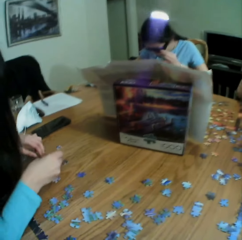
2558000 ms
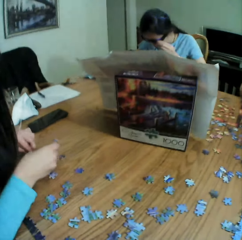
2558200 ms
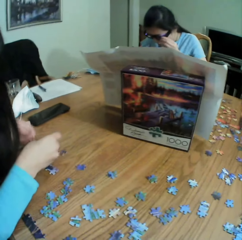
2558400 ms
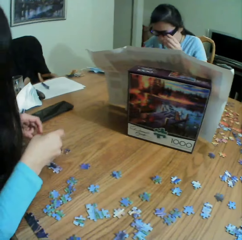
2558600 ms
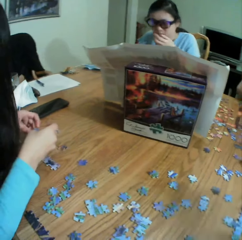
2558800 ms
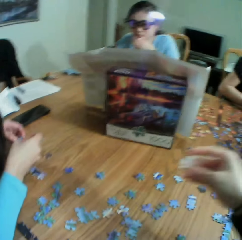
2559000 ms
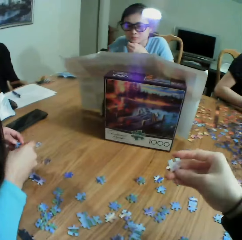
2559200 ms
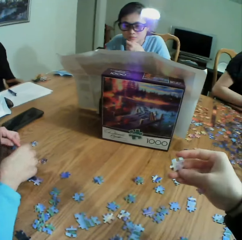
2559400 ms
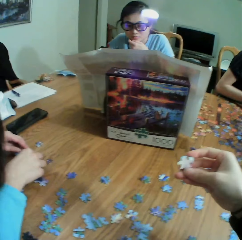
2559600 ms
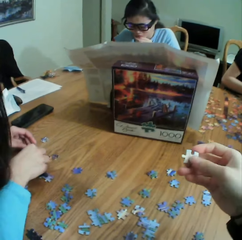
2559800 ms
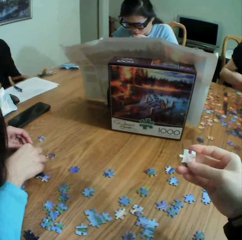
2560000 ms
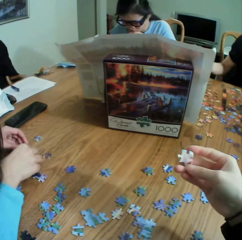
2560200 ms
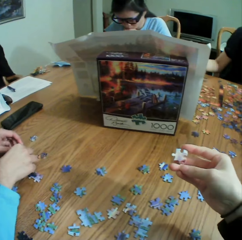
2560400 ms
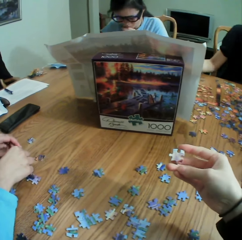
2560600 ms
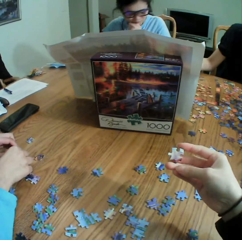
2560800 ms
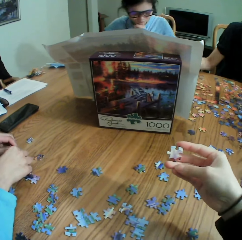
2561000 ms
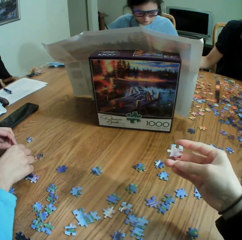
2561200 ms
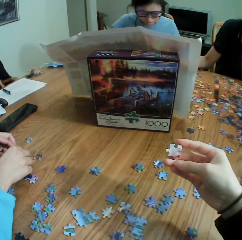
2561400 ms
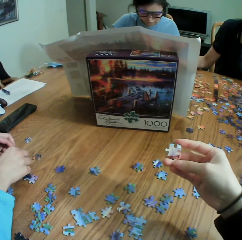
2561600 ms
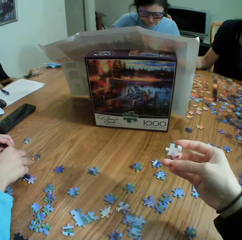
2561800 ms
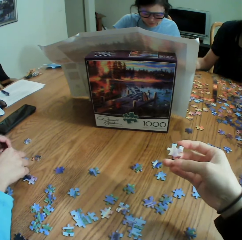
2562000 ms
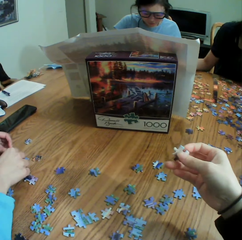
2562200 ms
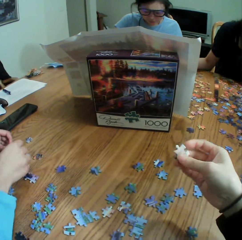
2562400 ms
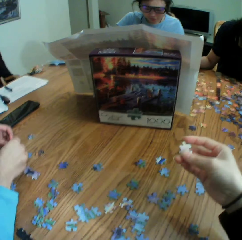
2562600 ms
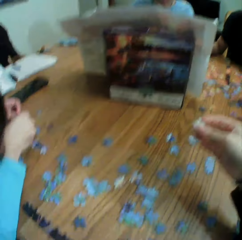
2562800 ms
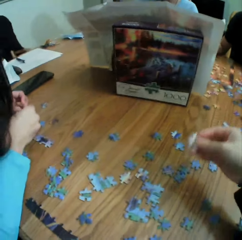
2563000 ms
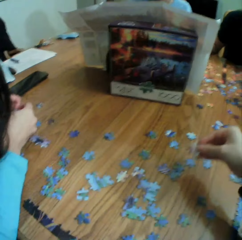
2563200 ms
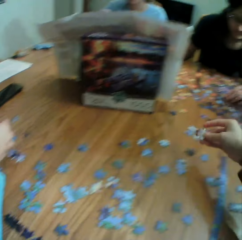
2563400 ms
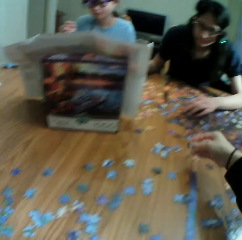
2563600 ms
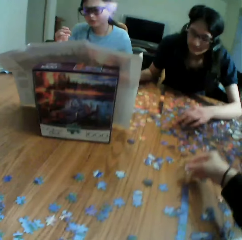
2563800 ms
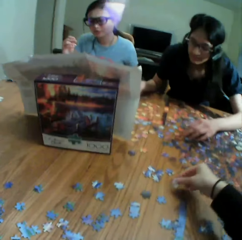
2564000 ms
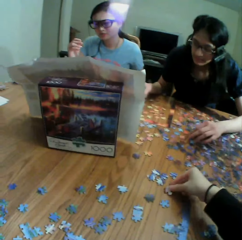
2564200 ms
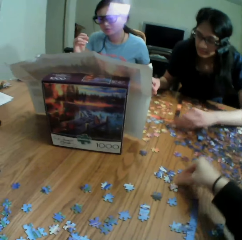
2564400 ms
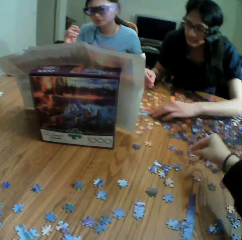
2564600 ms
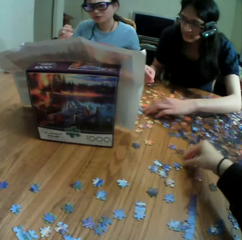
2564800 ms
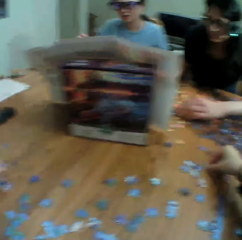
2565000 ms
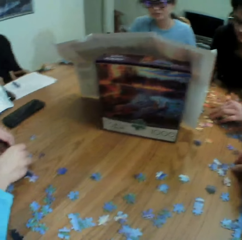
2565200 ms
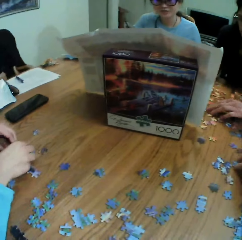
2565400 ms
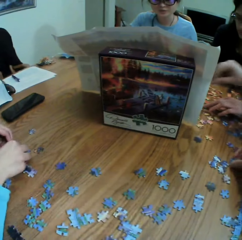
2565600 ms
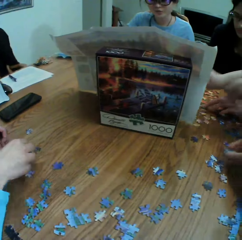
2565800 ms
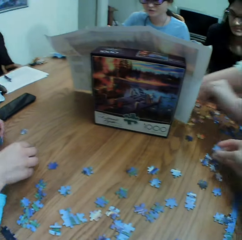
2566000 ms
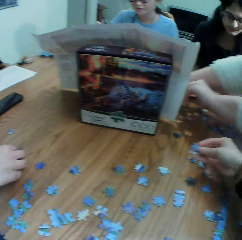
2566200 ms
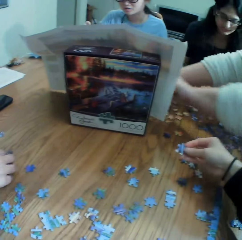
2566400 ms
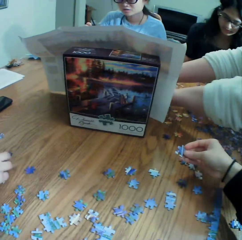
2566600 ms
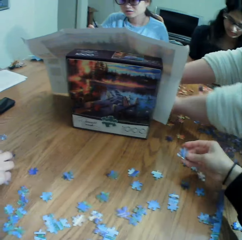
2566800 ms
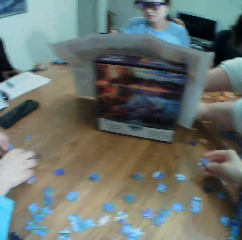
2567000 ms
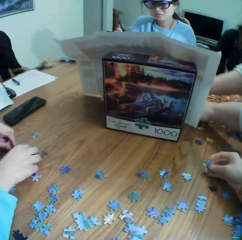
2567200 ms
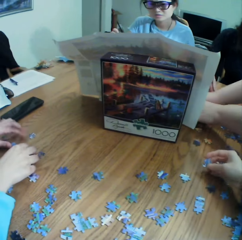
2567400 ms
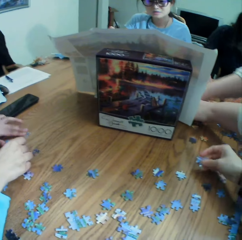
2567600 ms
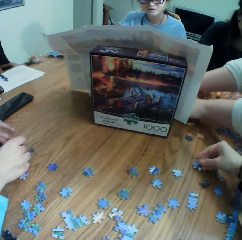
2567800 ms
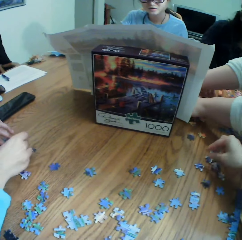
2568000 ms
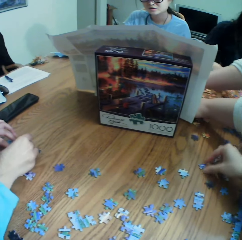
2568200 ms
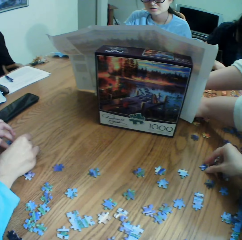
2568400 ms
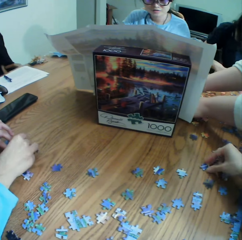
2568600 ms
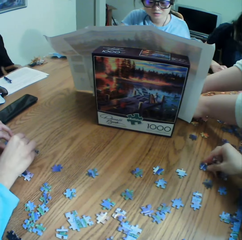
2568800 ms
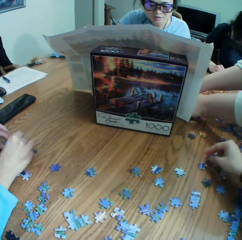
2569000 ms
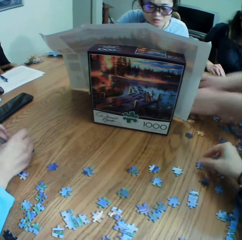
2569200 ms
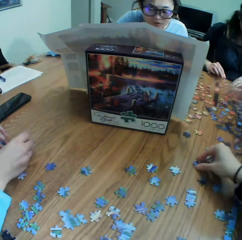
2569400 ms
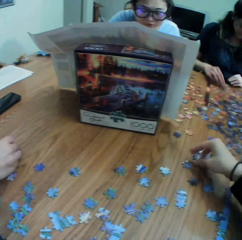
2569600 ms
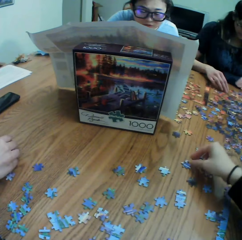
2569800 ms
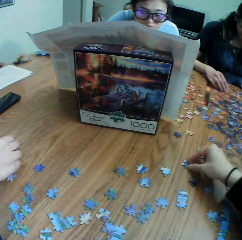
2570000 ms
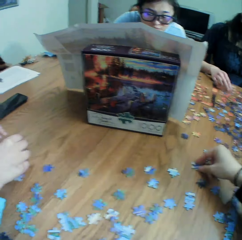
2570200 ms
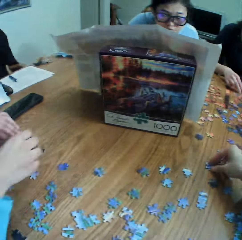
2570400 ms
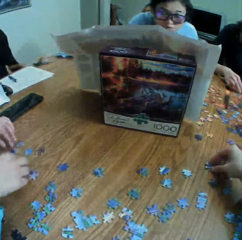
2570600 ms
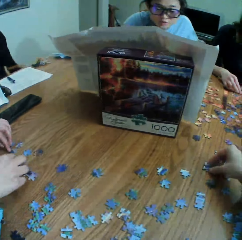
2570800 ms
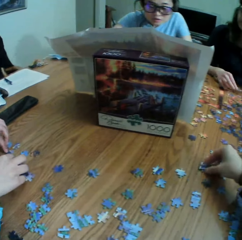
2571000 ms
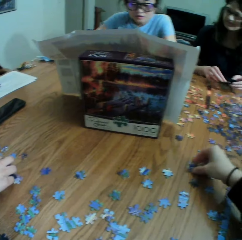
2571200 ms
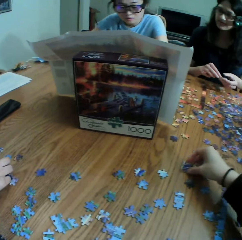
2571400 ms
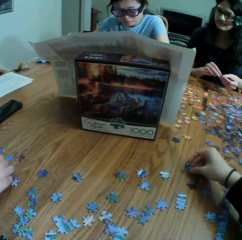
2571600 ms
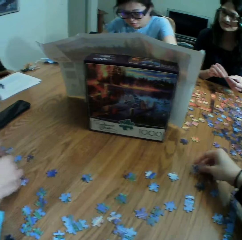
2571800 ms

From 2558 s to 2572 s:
The camera wearer looks at the box. They look at a paper puzzle on the hand. They put the paper puzzle on the table and converse with a woman. They pick up a paper puzzle. They look at the paper puzzle on the hand. The woman converses with the camera wearer. The camera wearer turns the puzzle on the table.

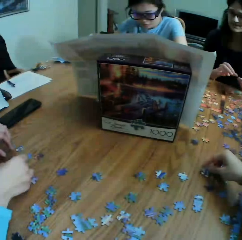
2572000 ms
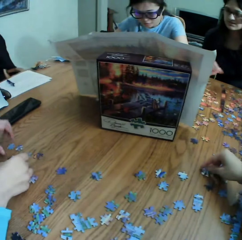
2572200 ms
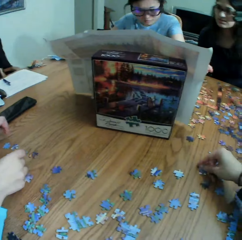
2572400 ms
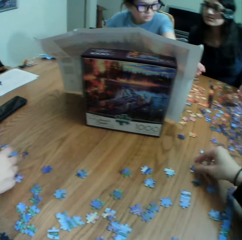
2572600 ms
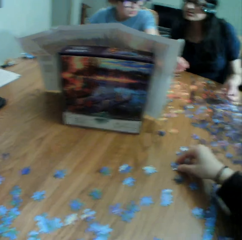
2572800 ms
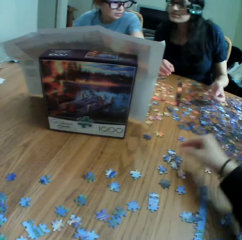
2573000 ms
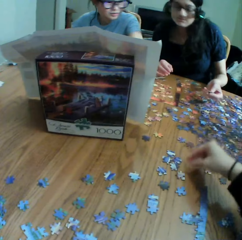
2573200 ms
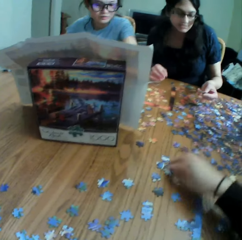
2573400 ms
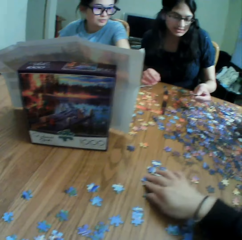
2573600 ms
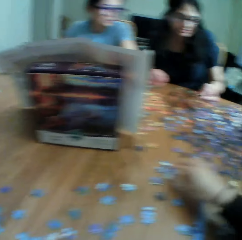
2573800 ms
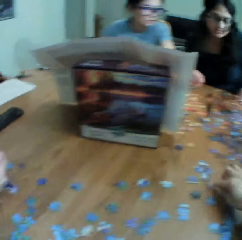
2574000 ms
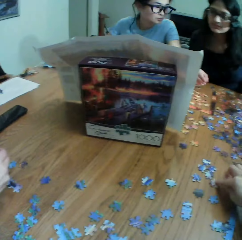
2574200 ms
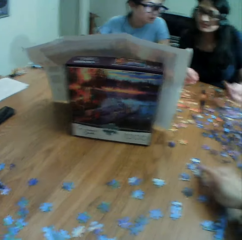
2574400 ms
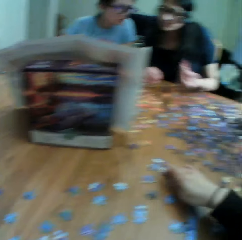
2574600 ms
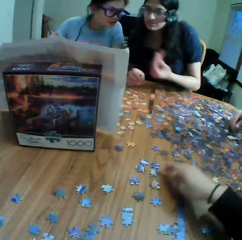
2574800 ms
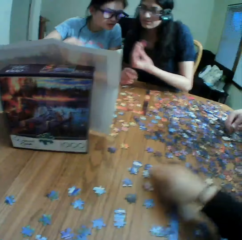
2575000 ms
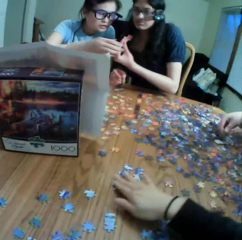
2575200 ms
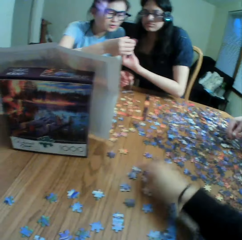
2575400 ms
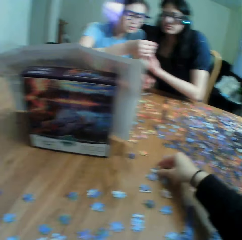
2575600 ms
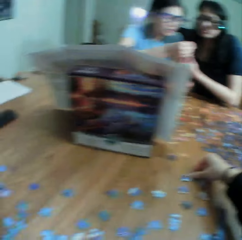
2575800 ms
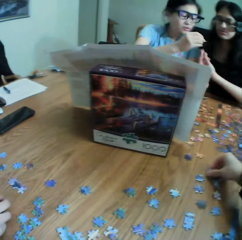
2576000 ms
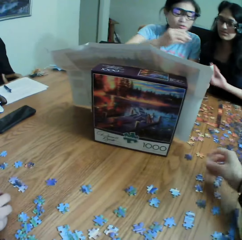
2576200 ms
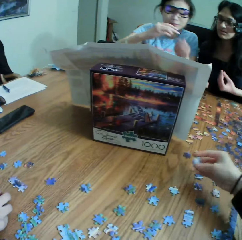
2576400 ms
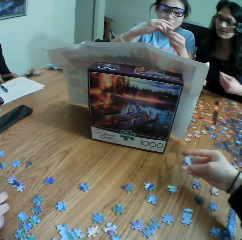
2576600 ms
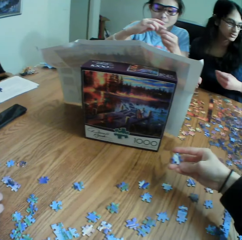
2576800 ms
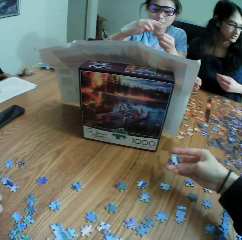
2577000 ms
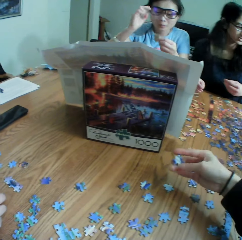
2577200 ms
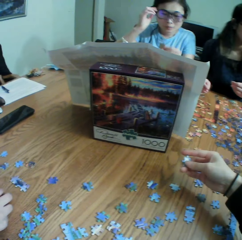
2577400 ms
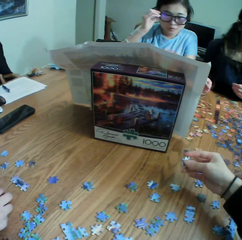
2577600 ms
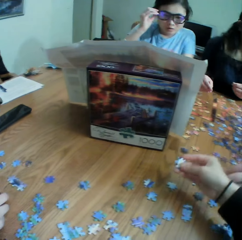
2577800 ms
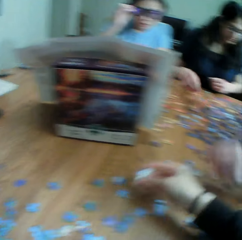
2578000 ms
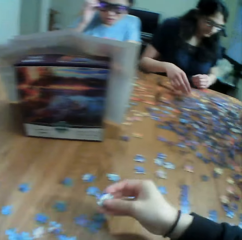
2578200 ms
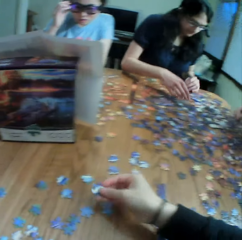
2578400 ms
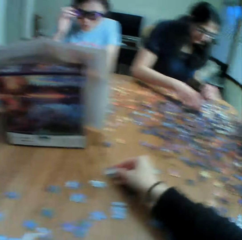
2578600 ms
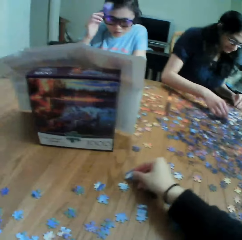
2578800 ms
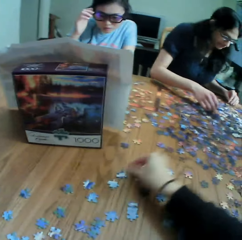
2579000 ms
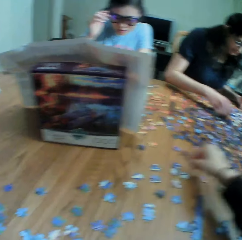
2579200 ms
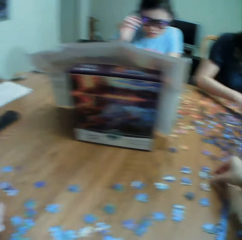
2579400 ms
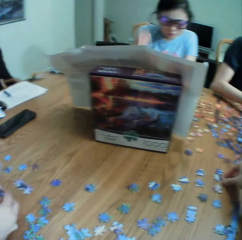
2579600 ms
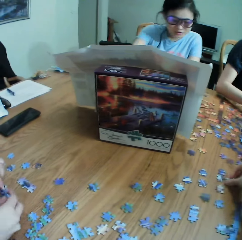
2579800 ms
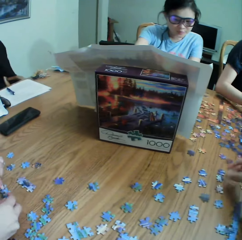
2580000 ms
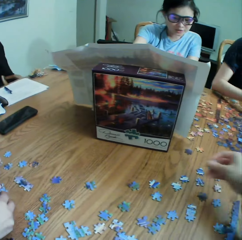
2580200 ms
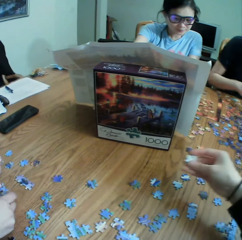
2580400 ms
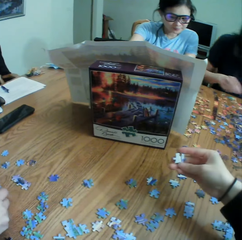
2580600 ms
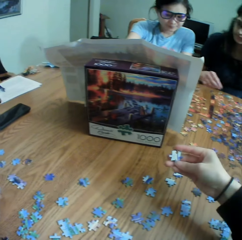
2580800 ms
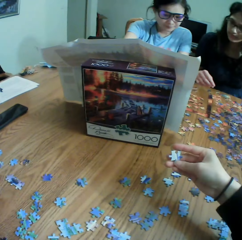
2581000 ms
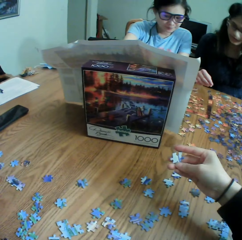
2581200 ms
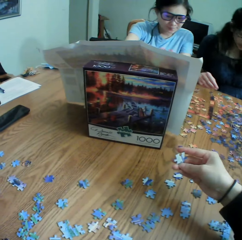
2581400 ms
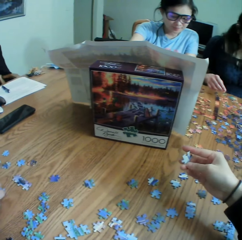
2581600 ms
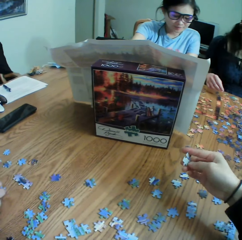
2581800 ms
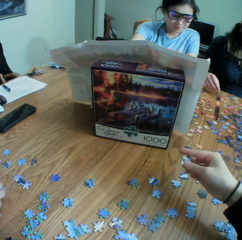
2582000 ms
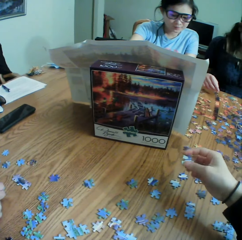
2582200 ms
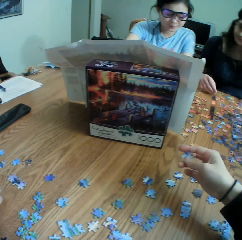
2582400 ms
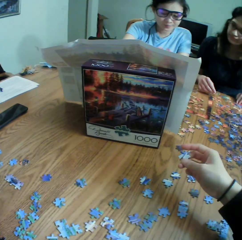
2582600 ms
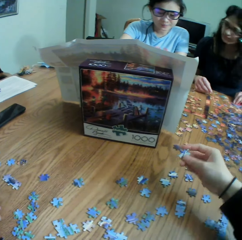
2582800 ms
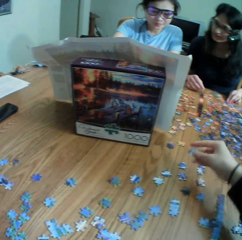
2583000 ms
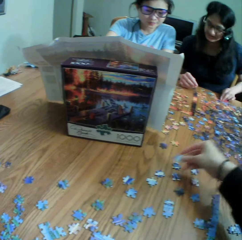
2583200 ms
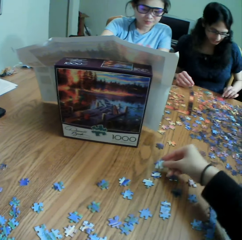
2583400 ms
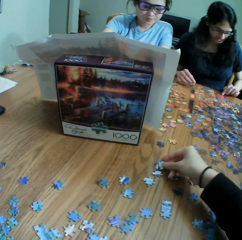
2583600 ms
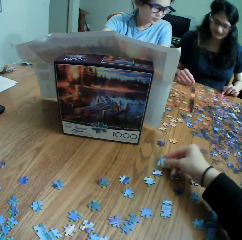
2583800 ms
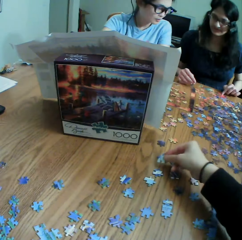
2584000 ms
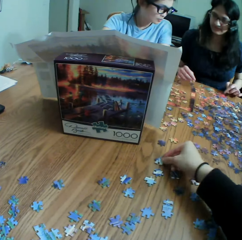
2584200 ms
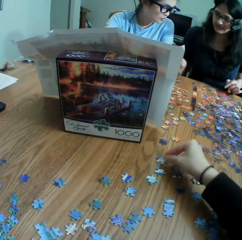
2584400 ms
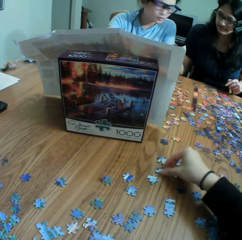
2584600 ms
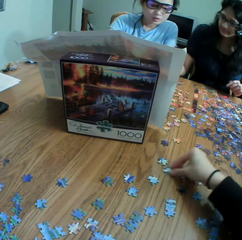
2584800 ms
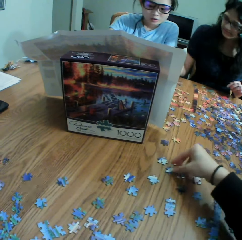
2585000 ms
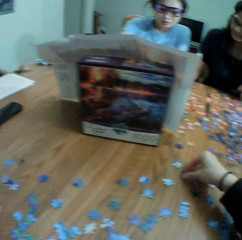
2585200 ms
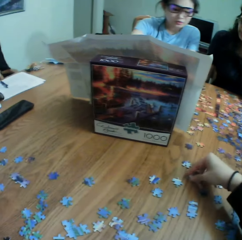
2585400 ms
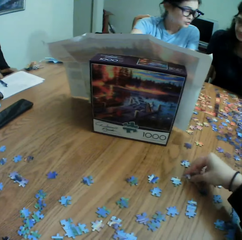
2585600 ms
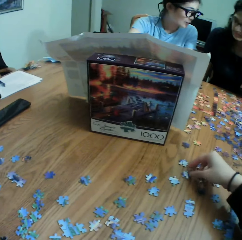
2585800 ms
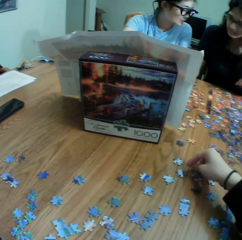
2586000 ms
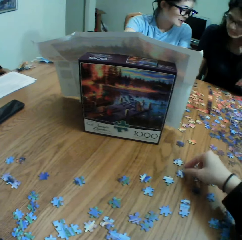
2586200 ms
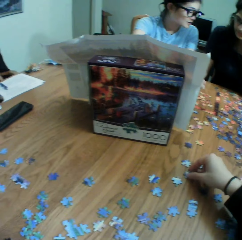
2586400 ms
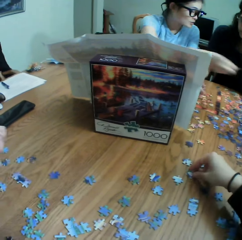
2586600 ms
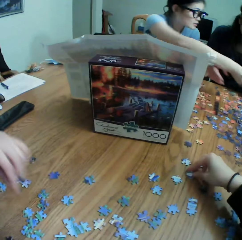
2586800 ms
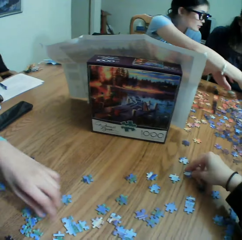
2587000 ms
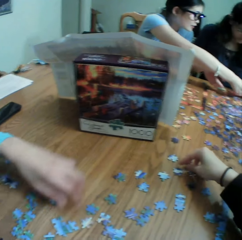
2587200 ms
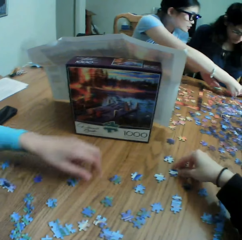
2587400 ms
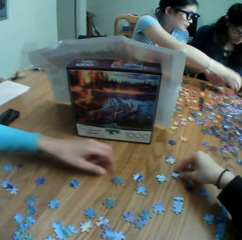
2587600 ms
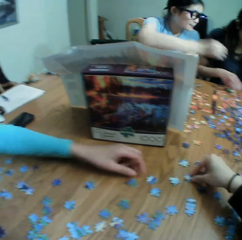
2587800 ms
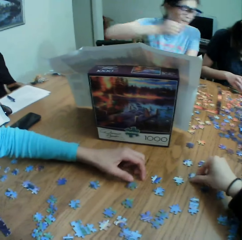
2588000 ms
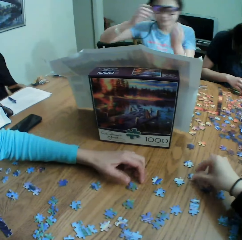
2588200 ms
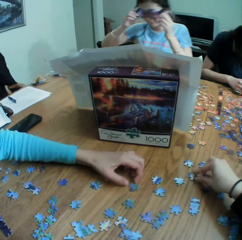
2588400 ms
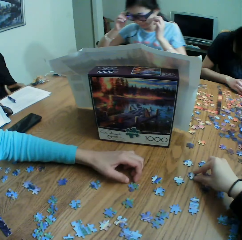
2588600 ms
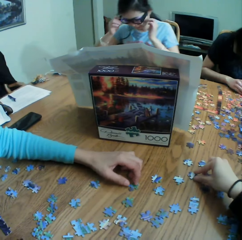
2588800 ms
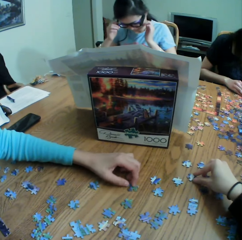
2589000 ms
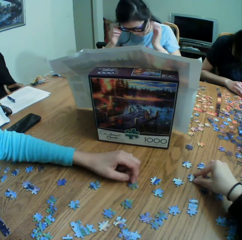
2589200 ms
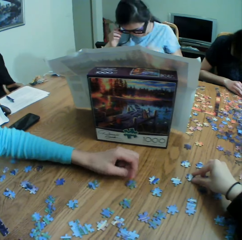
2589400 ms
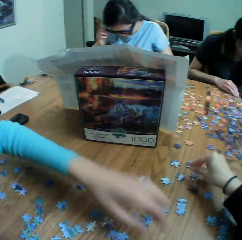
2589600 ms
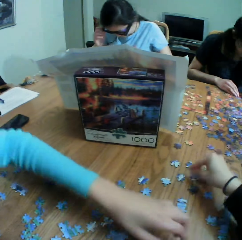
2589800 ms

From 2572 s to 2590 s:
The camera wearer moves the puzzles on the table. They take a paper puzzle or jigsaw clipart. They look at the paper puzzle. They put the paper puzzle on the table. They pick up a paper puzzle on the table and converse with a woman. They look at the puzzle on the hand. They put the paper puzzle on the table. They touch the jigsaw clipart. They converse with the colleagues. The woman picks up a puzzle on the table. The camera wearer turns the puzzle on the table.
